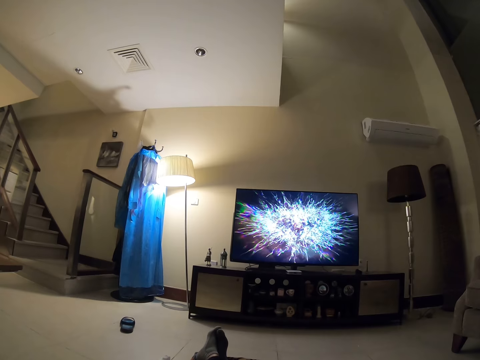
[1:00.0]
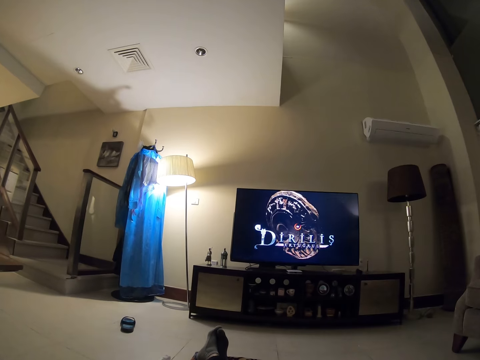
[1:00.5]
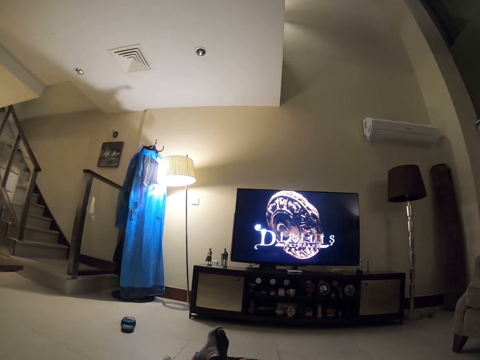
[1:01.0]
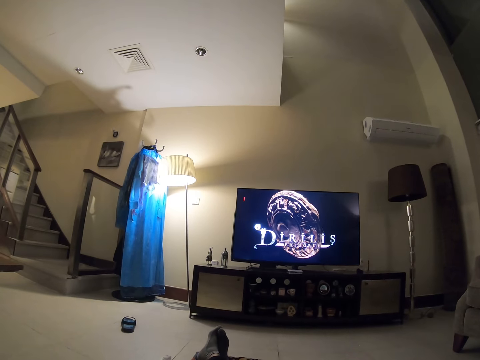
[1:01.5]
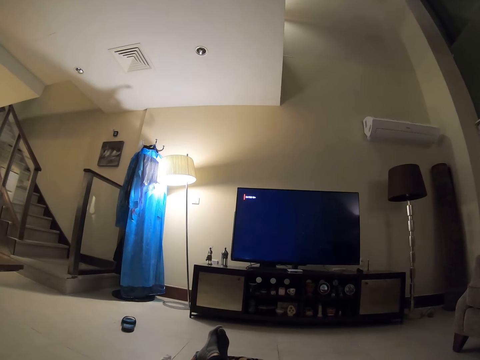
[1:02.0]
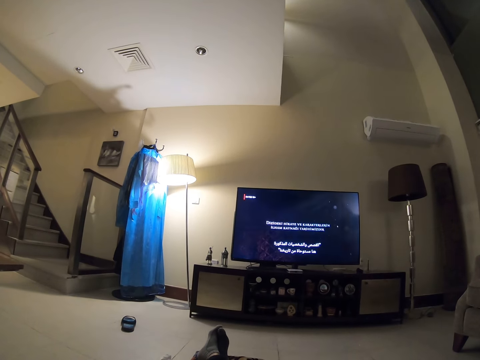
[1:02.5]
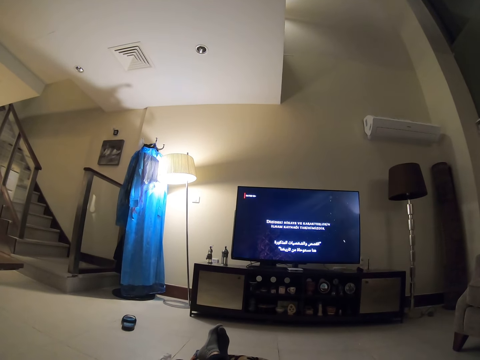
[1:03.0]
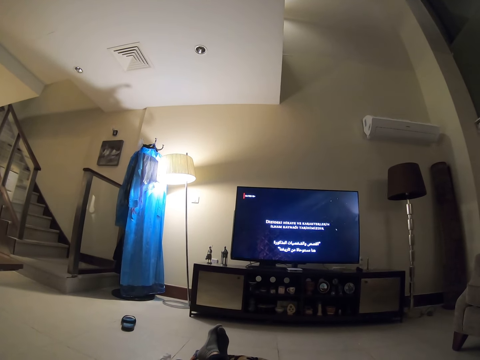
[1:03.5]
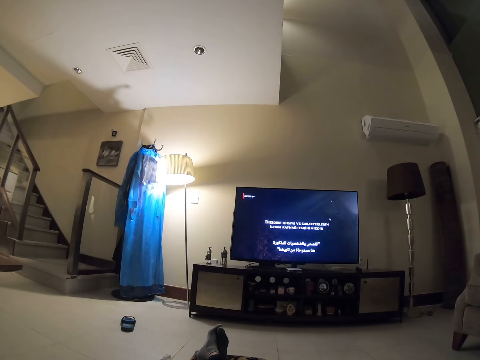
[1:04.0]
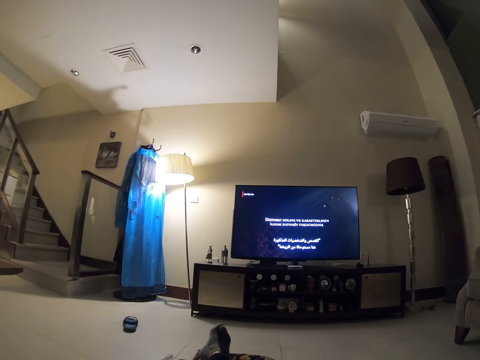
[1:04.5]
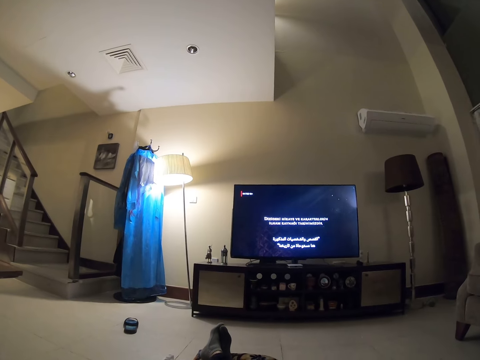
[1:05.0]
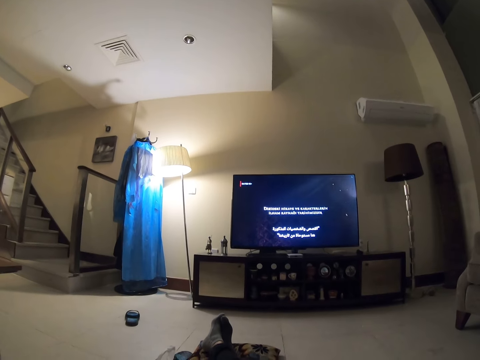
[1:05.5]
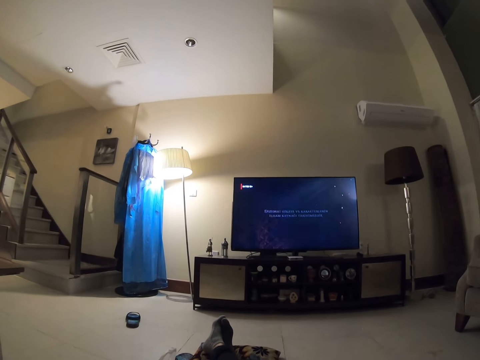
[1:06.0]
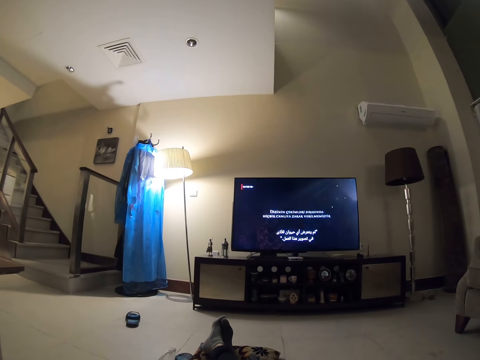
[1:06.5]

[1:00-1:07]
The camera wearer watches a movie on the television.

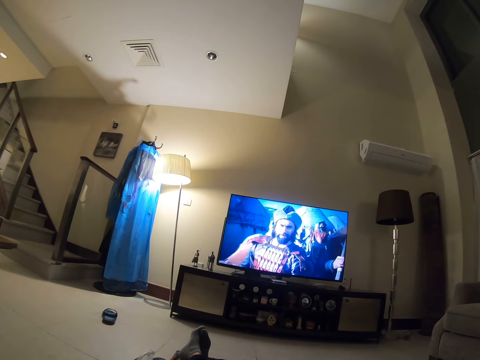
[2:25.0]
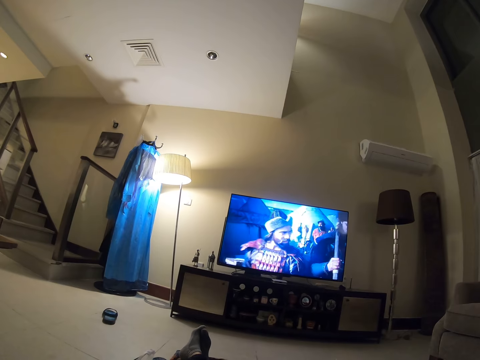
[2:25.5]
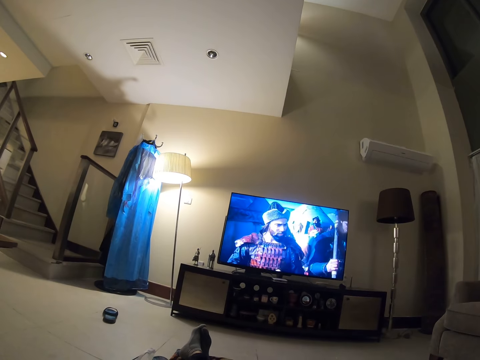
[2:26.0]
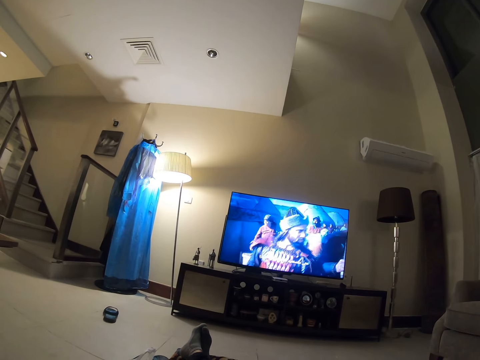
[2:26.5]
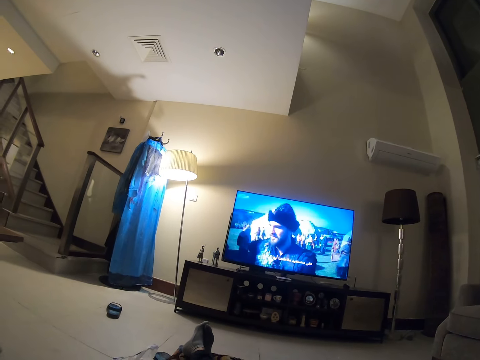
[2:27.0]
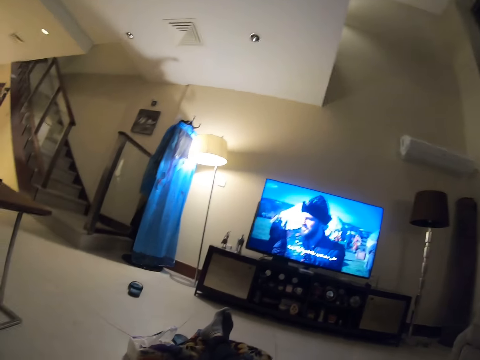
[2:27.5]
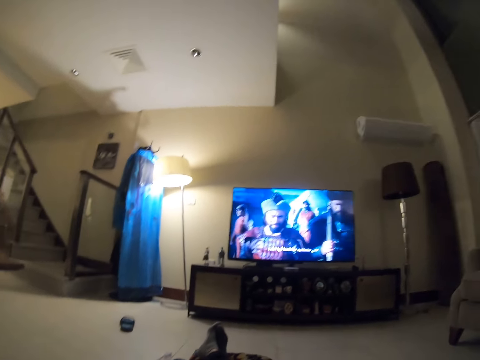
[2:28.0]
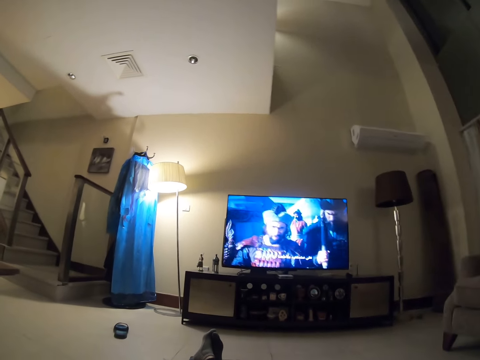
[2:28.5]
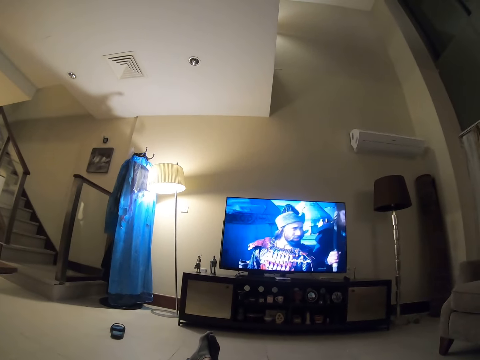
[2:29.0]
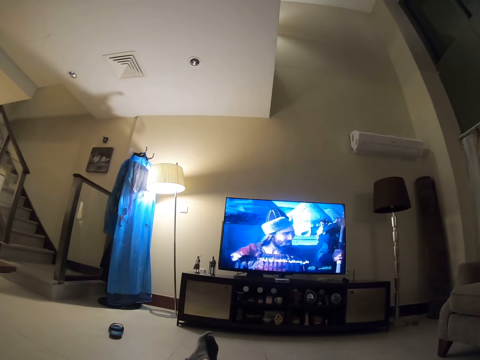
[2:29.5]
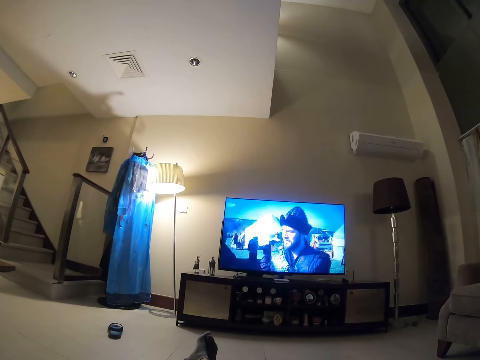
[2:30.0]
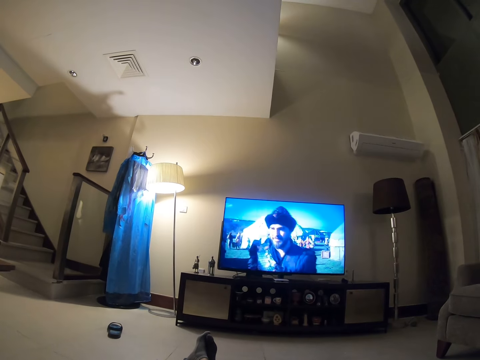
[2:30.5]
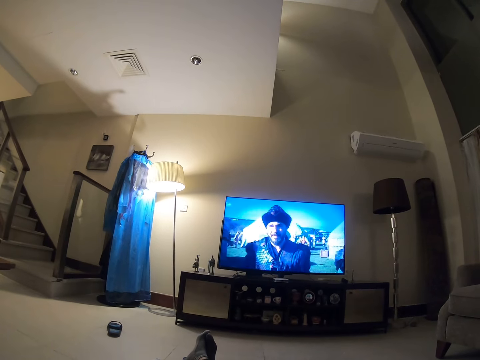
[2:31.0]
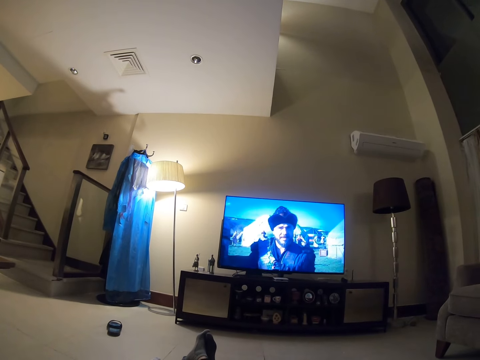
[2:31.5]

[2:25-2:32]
The camera wearer watches television.

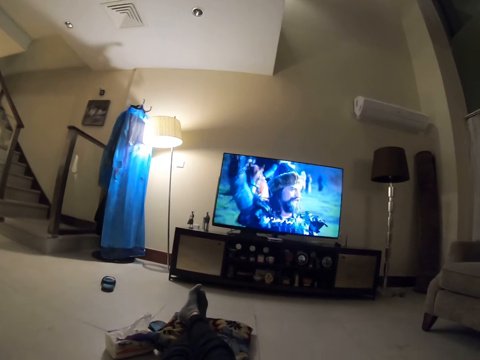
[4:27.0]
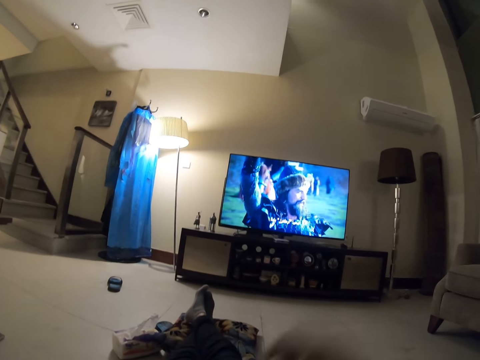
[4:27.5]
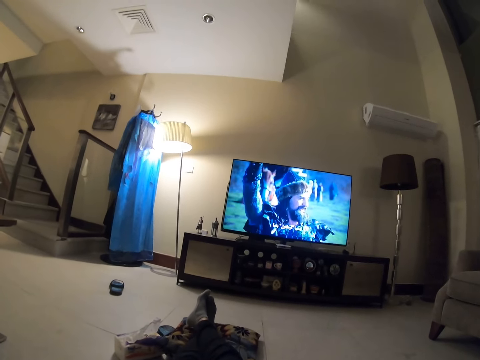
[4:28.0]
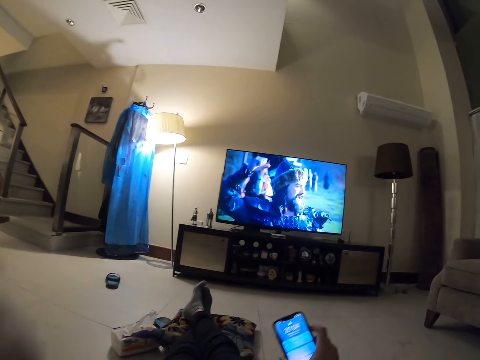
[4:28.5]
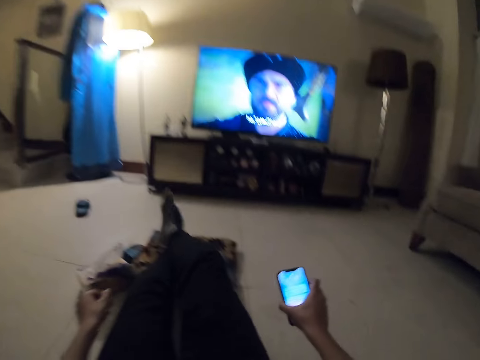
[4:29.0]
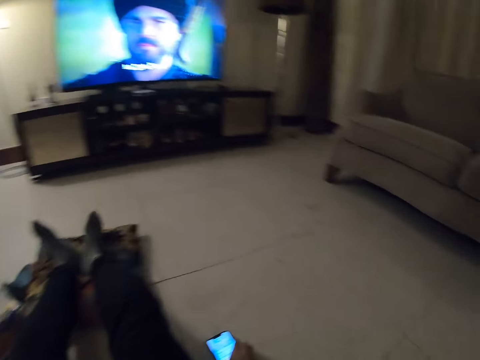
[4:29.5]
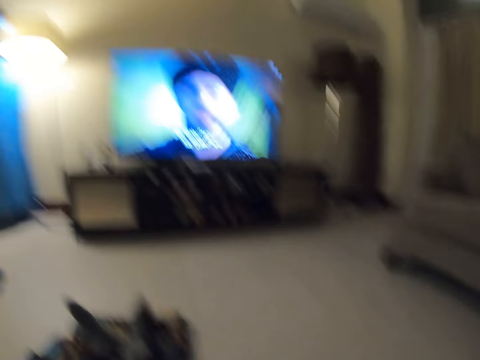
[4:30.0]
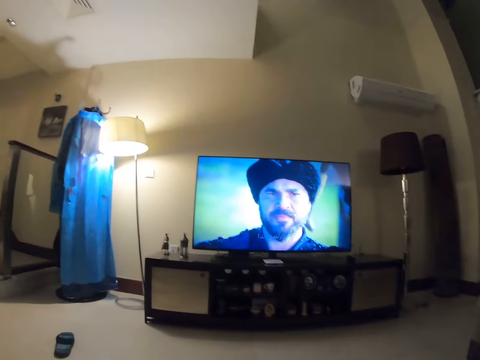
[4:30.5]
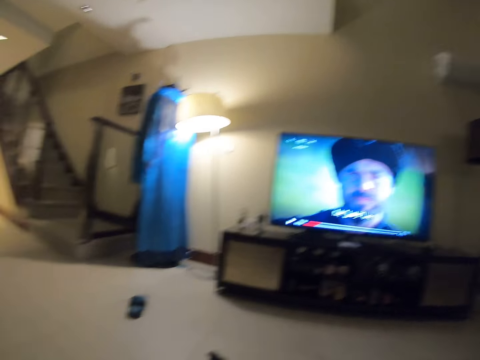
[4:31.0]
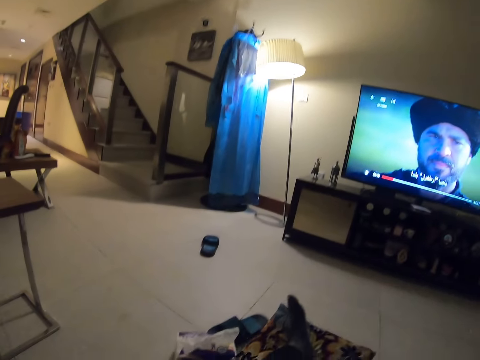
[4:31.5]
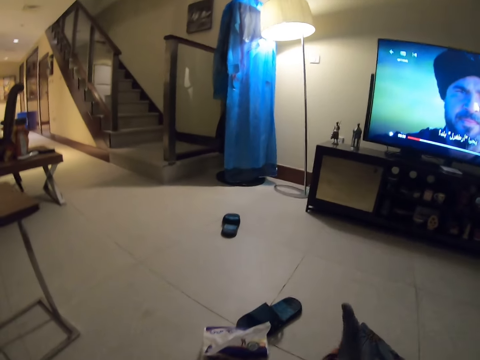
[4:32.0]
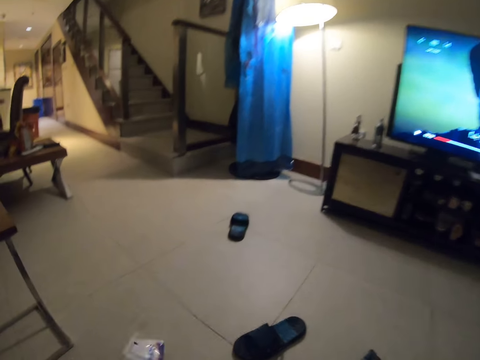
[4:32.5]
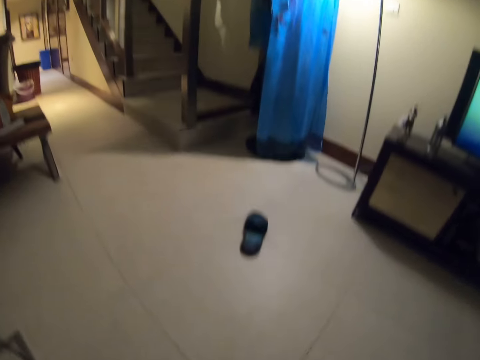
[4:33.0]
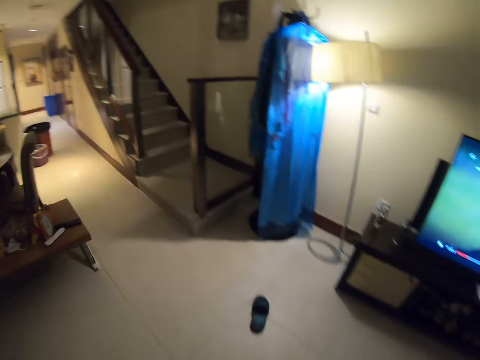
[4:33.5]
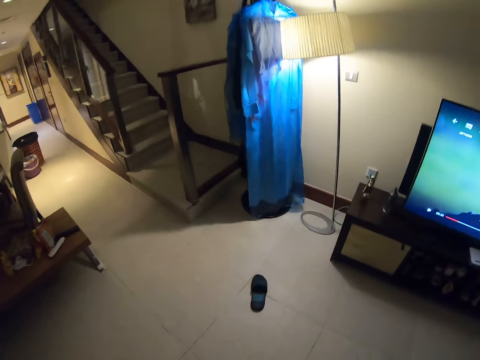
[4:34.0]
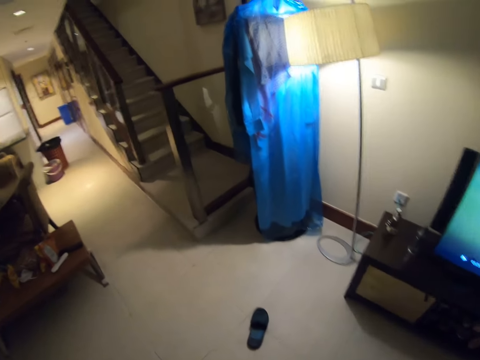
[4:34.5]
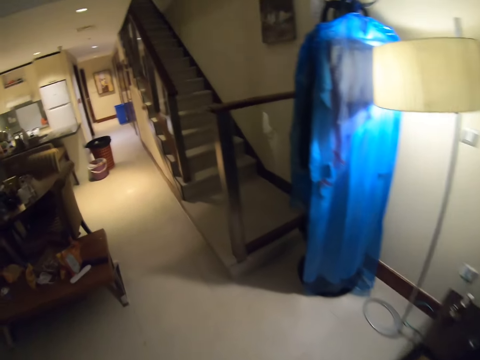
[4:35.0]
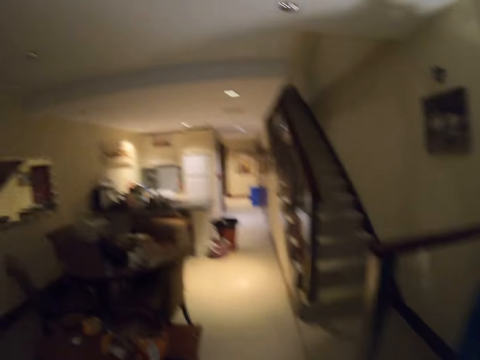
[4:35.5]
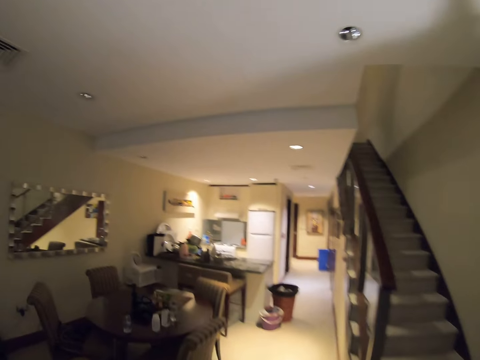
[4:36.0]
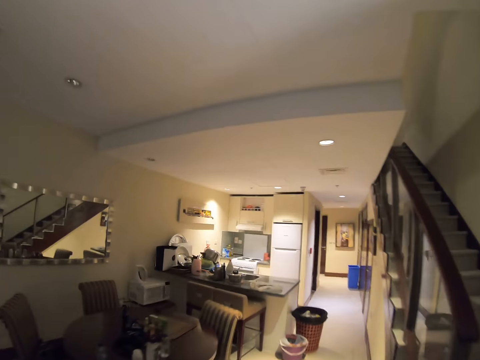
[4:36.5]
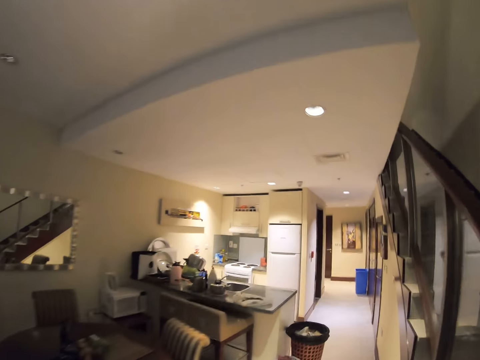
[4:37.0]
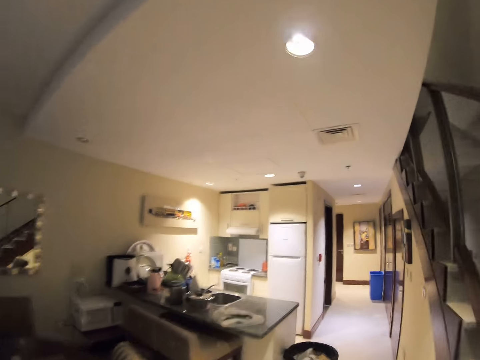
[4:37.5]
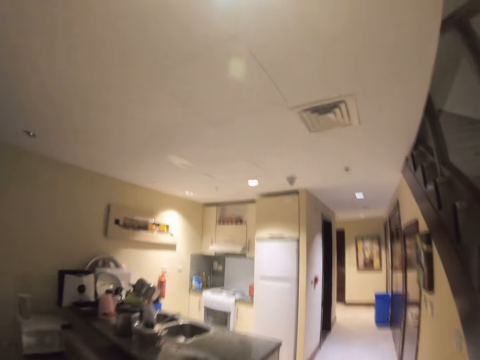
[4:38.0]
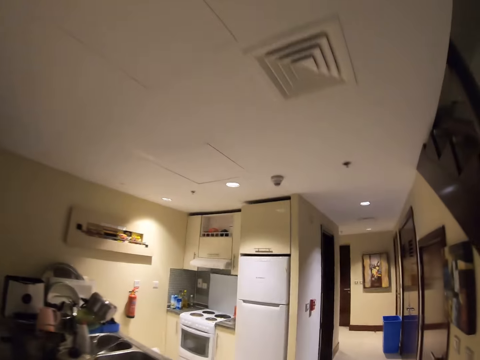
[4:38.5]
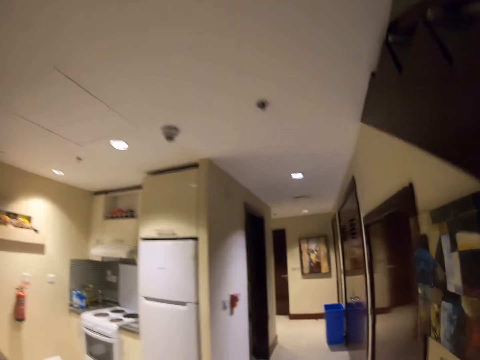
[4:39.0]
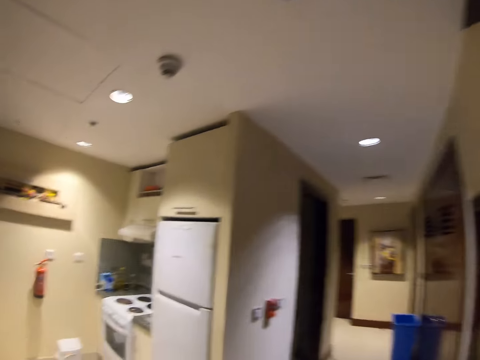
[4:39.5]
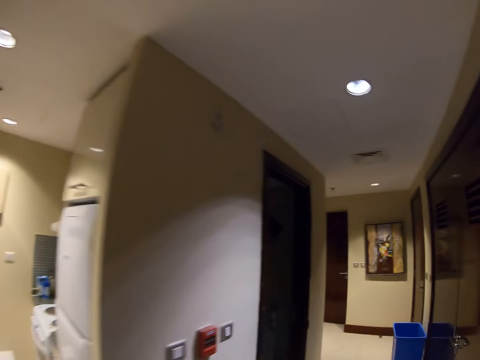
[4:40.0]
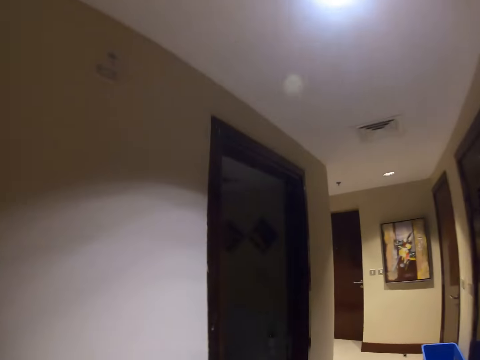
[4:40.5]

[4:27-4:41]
The camera wearer picks up a phone. They hold something. They place the phone on the floor. They stand up and walk around the house.
